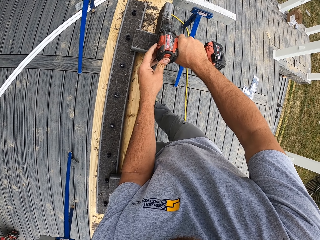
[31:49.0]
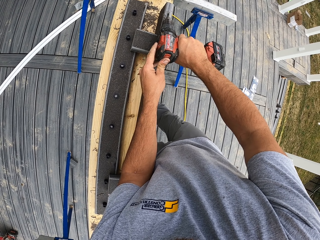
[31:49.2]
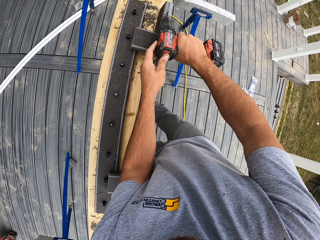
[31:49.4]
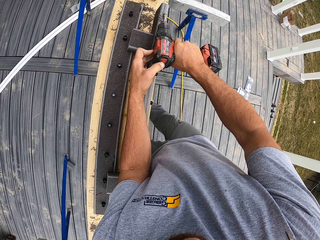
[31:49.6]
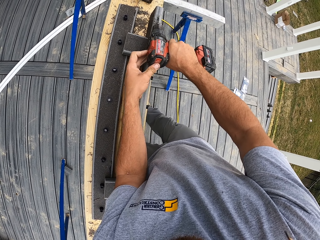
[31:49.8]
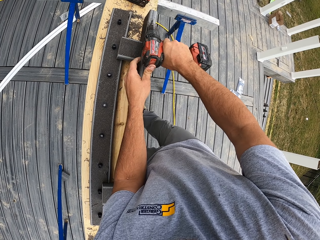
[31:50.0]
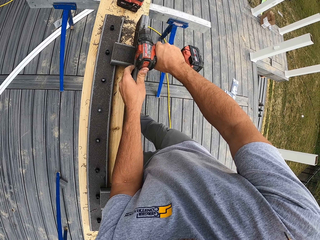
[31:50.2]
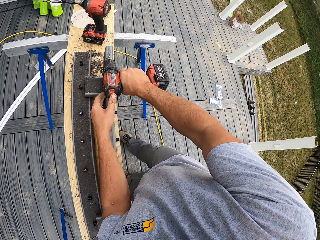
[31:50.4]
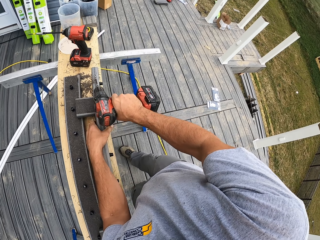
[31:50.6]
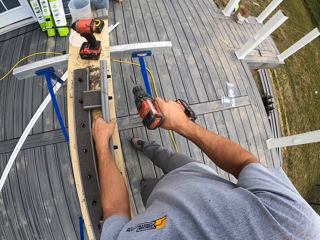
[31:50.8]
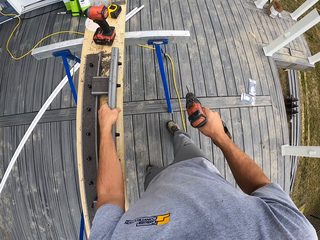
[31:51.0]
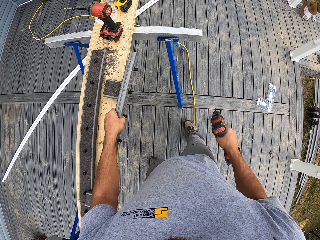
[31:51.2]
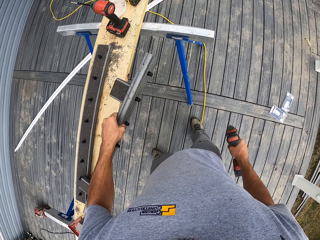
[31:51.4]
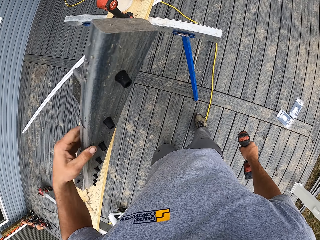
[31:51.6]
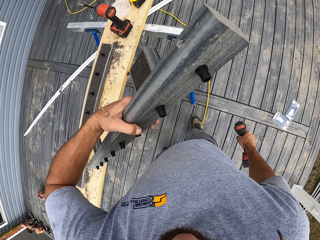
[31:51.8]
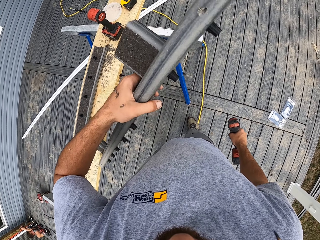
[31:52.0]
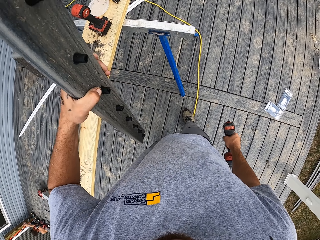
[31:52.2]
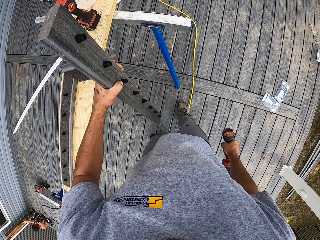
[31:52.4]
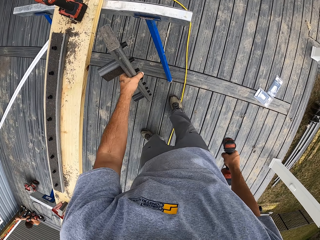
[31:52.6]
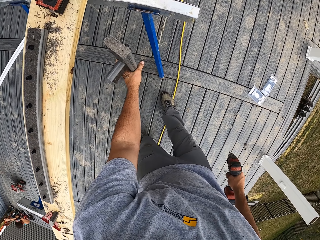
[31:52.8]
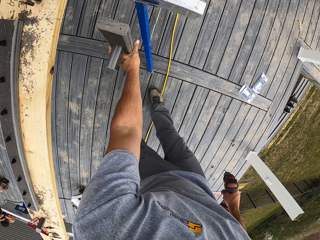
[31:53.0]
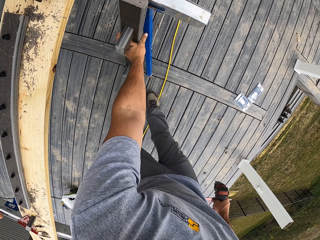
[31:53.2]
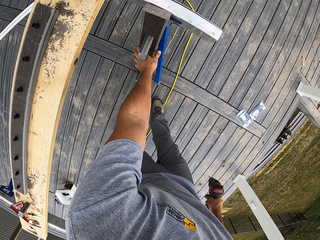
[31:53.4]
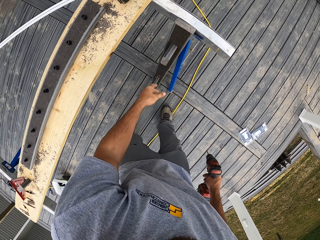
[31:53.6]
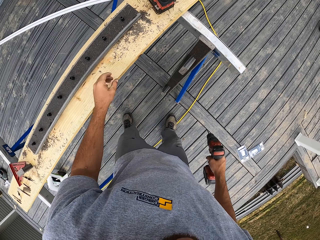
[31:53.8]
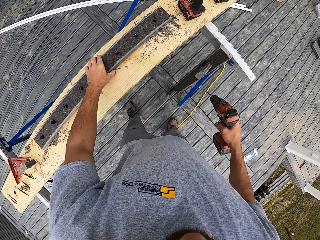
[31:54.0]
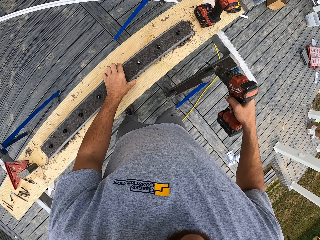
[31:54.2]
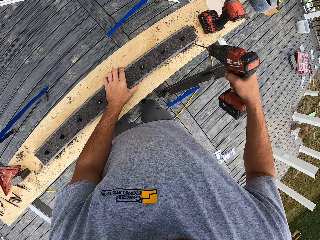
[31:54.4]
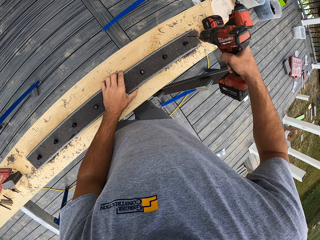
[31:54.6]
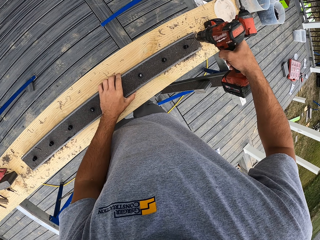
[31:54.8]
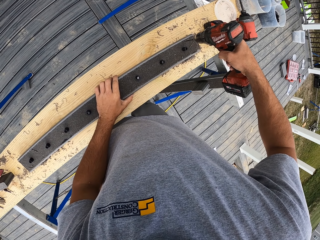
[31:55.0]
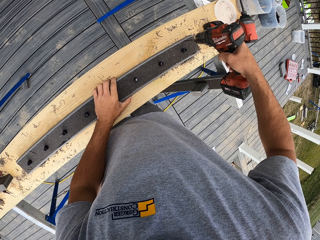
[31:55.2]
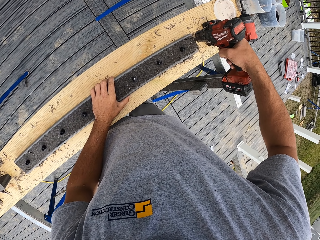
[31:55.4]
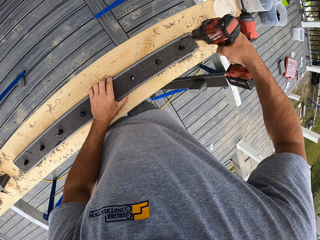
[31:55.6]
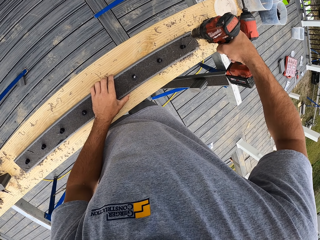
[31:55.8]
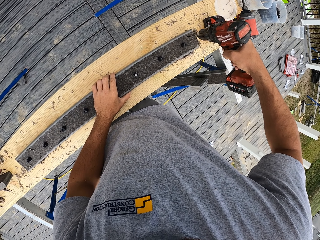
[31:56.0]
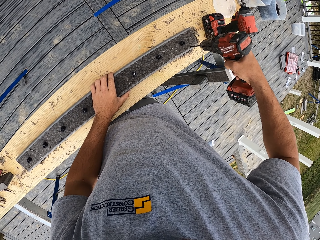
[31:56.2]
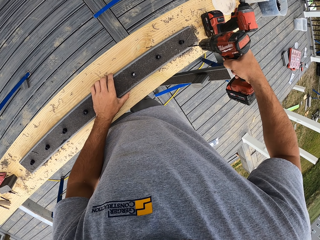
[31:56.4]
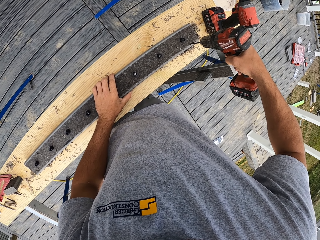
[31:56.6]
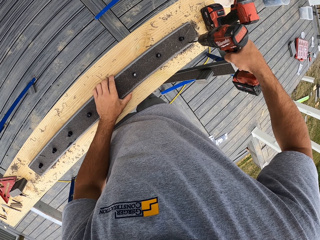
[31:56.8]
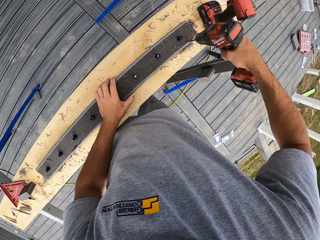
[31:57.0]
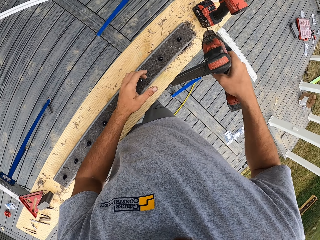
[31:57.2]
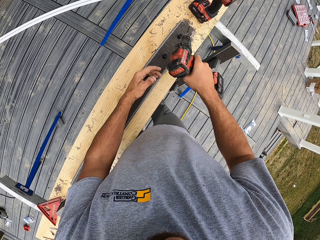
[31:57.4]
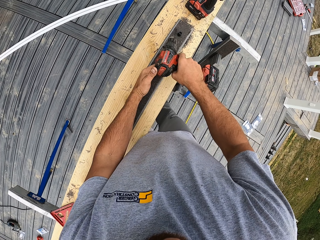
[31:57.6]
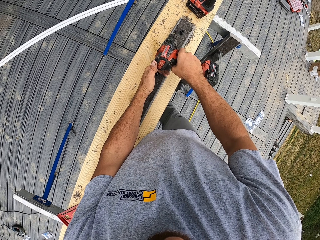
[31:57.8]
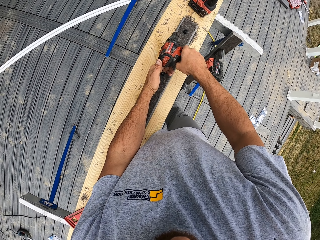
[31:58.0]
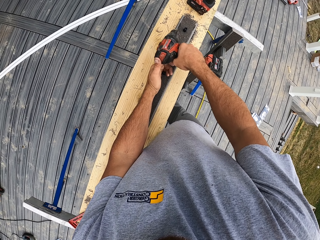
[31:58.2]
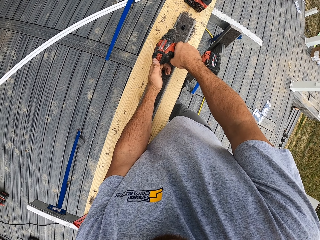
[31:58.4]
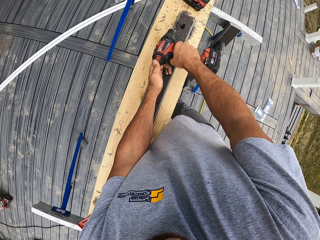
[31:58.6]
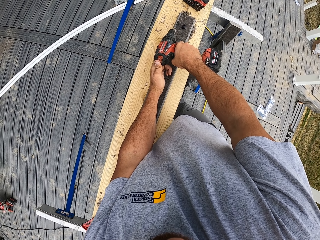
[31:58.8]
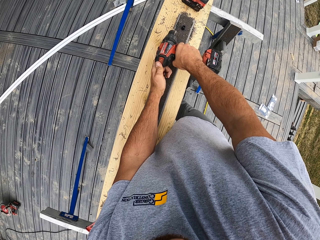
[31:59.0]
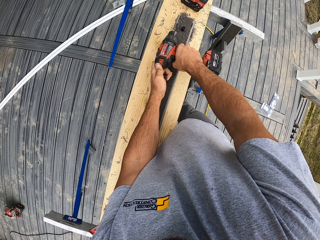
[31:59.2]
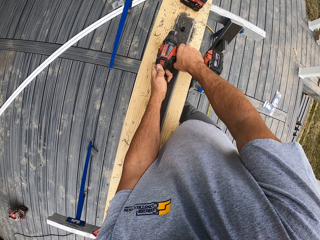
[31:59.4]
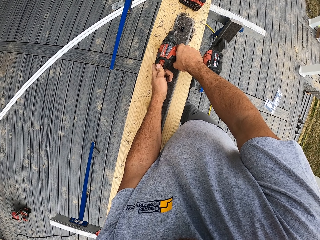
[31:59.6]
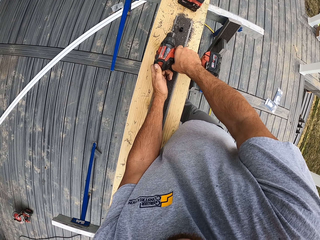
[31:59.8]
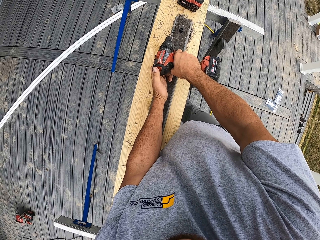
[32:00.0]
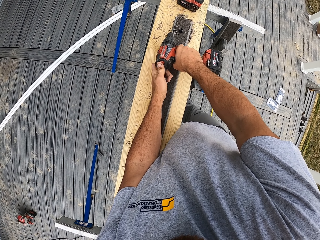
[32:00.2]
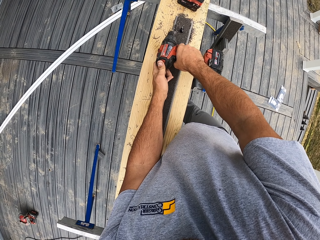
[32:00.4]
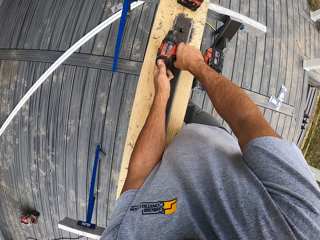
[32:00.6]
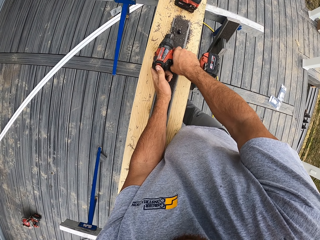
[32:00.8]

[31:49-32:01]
The camera wearer picks the rail up. They hold the drill down. They place the rail aside. They drill the rail.

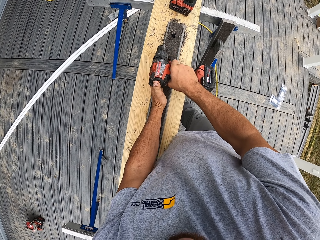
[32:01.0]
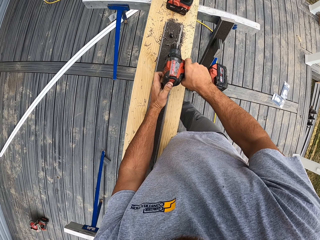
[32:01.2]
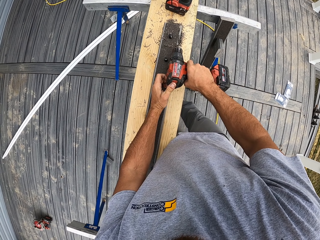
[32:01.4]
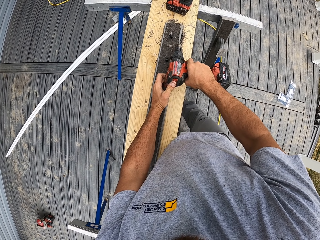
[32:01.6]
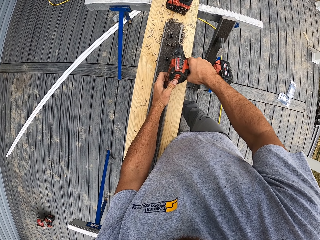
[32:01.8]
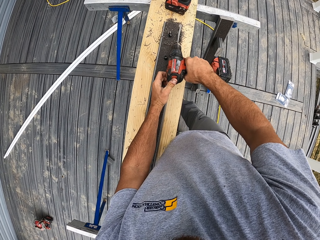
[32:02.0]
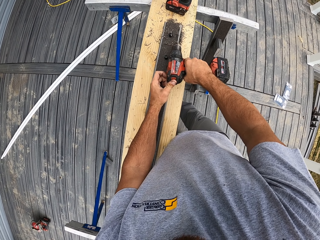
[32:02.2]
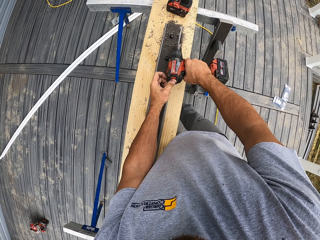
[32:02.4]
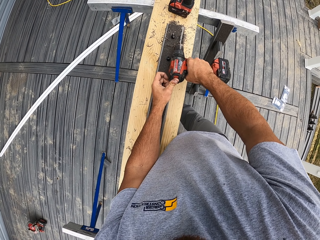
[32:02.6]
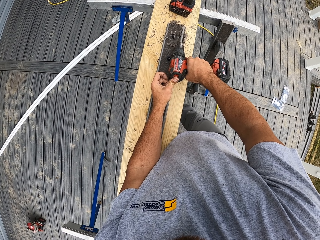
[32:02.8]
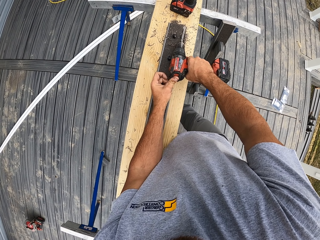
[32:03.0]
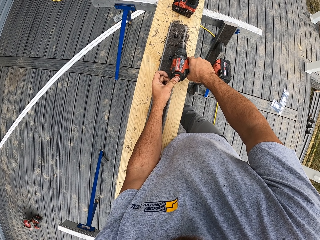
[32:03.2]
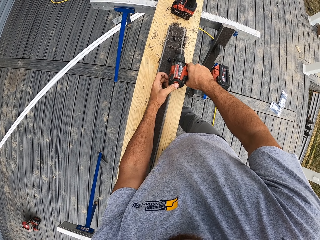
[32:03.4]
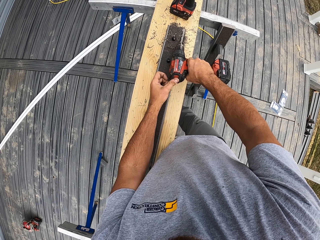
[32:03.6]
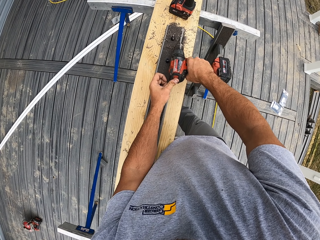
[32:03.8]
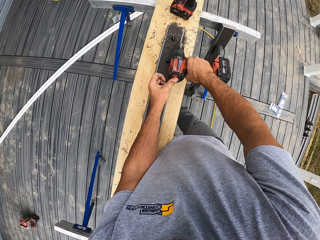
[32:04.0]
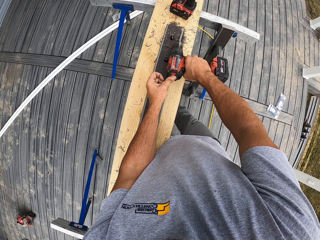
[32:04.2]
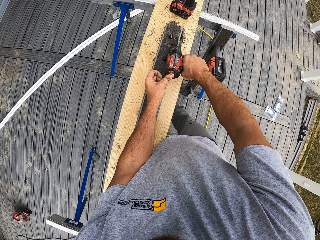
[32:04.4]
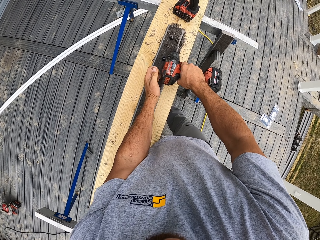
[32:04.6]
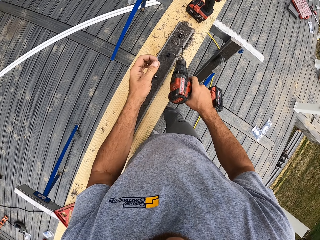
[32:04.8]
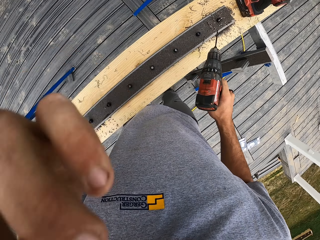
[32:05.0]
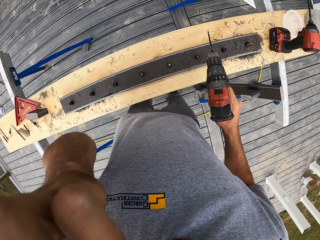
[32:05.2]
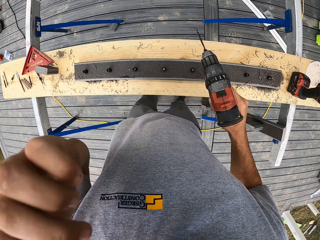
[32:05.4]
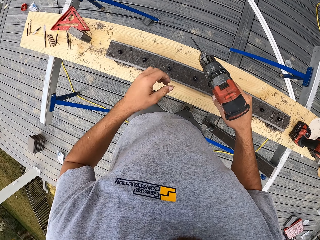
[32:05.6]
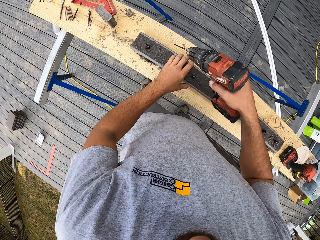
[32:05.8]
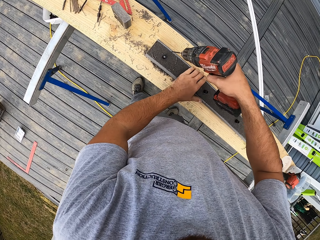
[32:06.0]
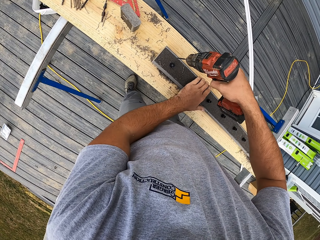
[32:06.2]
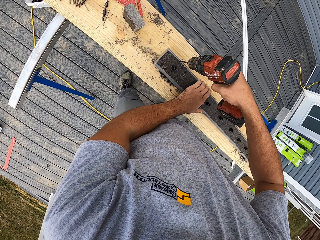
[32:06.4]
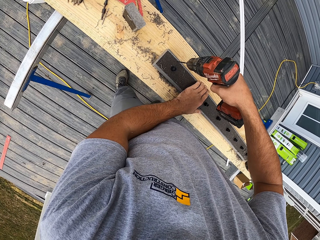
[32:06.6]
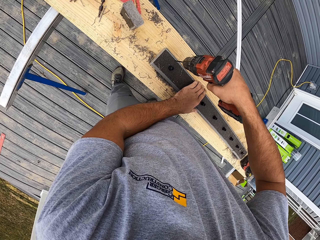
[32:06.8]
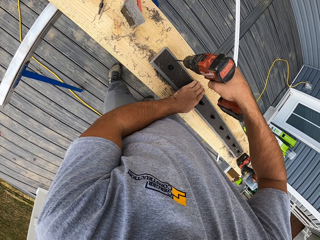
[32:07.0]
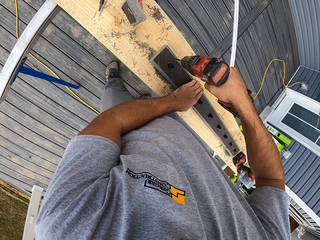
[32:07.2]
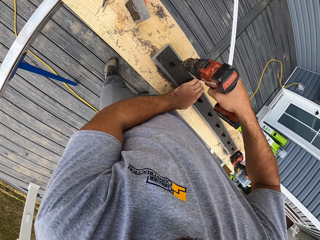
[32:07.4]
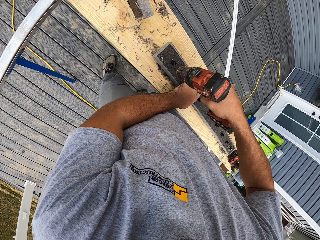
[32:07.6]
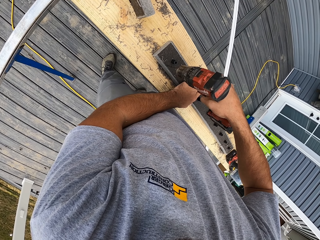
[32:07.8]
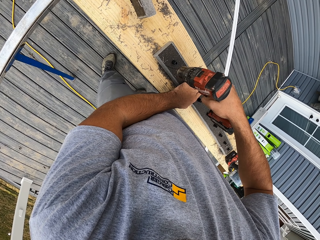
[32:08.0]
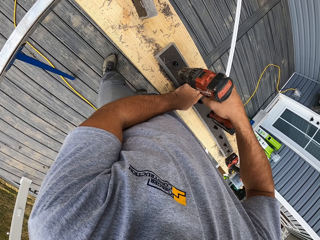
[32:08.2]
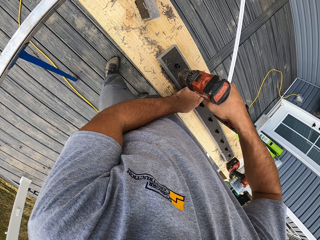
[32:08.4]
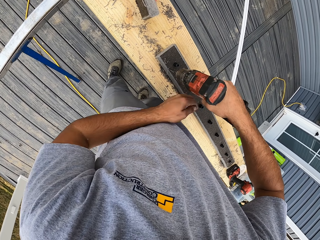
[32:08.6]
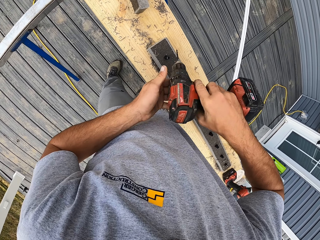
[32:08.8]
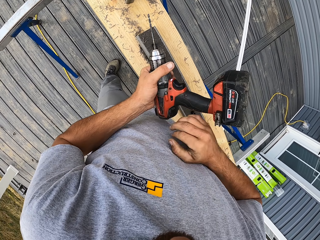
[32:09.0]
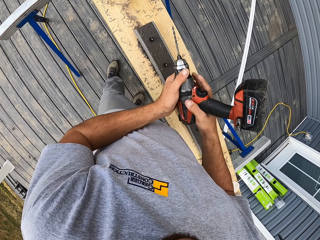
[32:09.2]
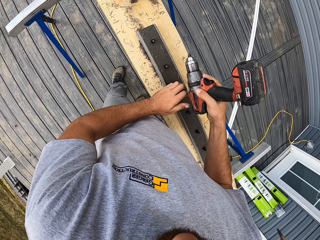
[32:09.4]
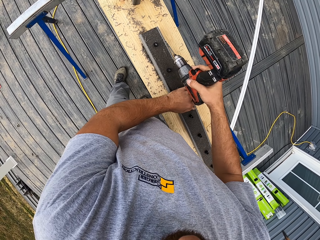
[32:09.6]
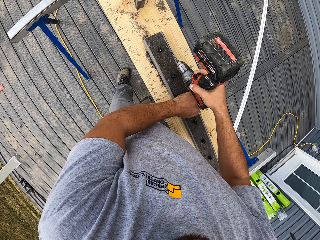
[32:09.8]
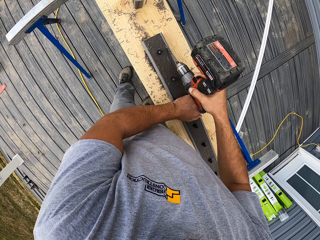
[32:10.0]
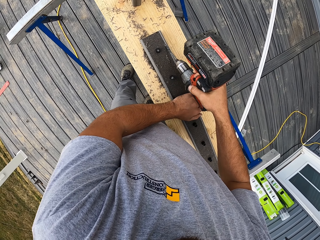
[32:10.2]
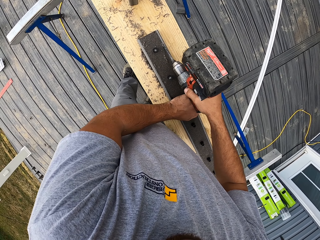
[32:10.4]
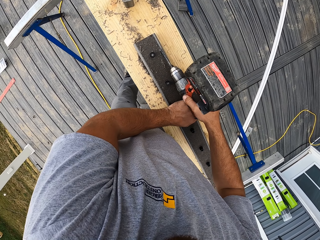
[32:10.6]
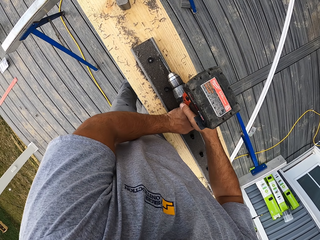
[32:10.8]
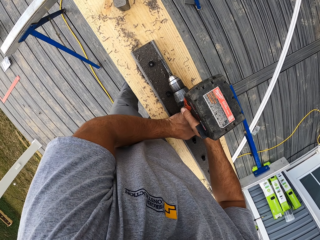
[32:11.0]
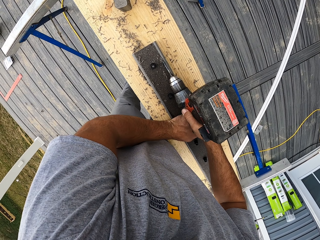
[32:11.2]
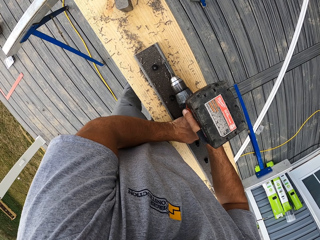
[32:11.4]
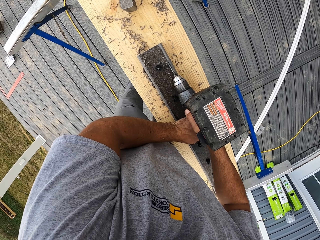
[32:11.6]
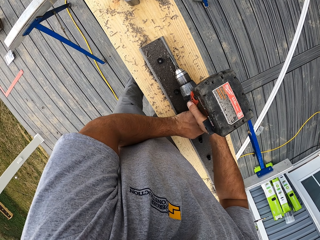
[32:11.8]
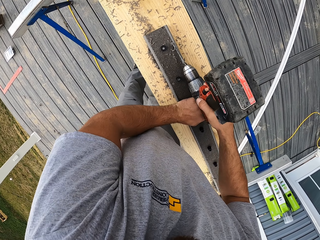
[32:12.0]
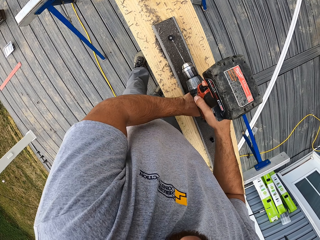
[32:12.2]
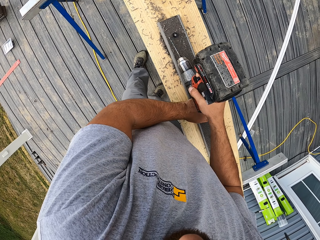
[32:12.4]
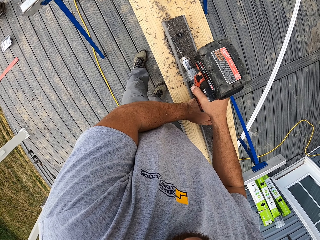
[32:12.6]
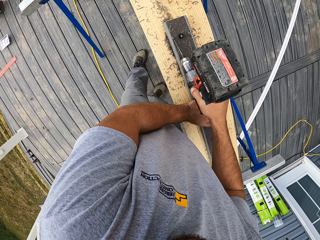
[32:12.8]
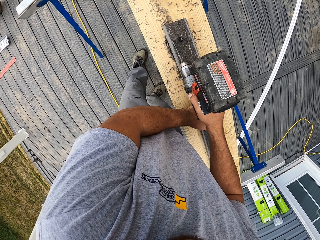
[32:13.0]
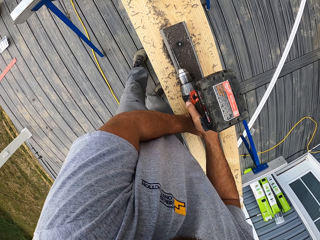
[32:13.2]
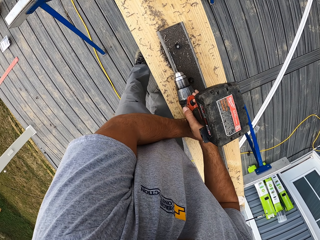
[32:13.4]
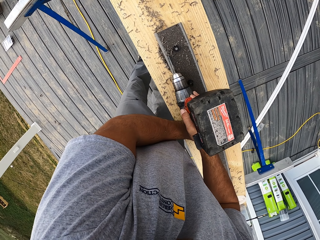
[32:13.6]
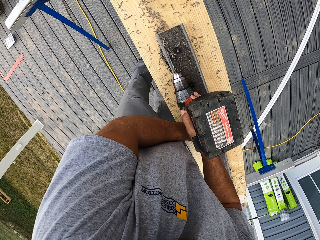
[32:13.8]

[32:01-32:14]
The camera wearer touches the face. They lift a hand up. They drill the wood. They turn the driller upside down. They drill the wood.
